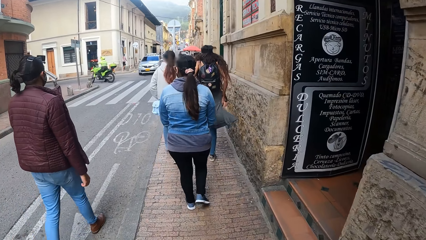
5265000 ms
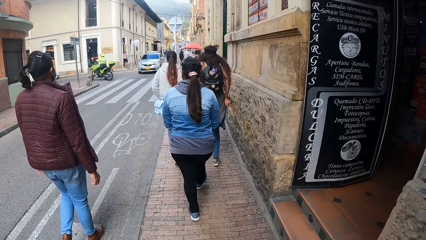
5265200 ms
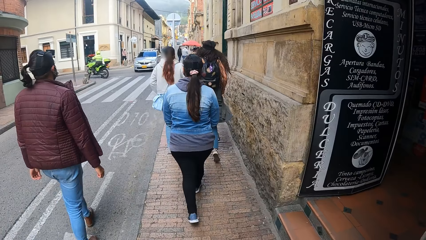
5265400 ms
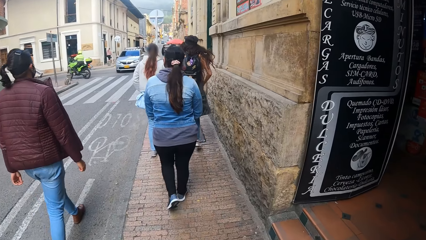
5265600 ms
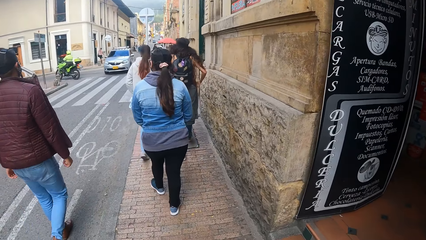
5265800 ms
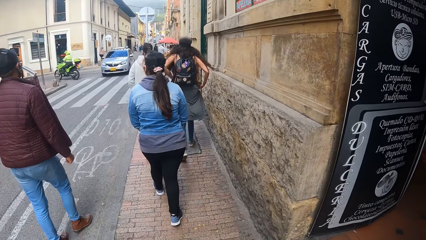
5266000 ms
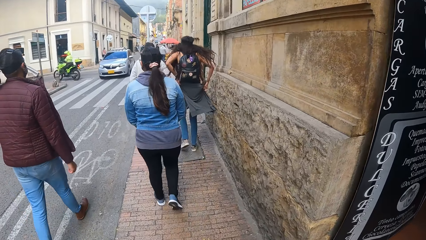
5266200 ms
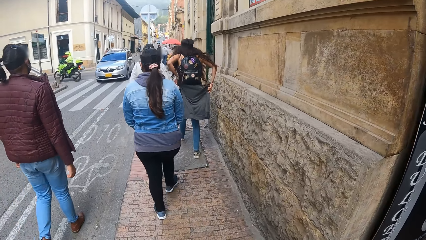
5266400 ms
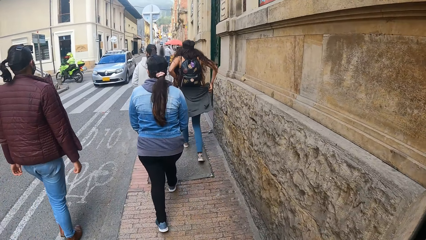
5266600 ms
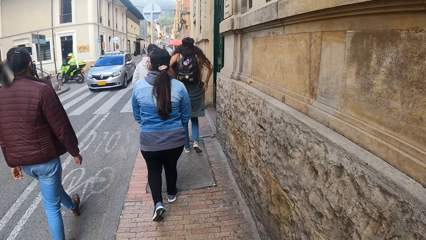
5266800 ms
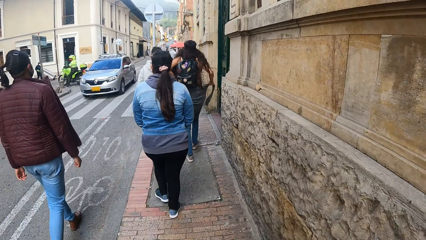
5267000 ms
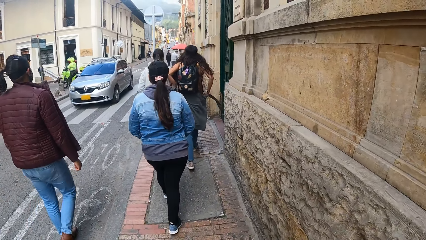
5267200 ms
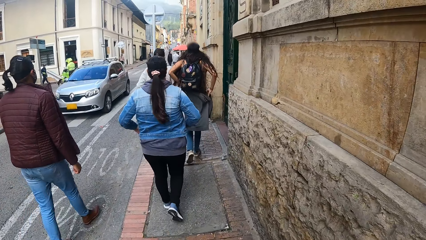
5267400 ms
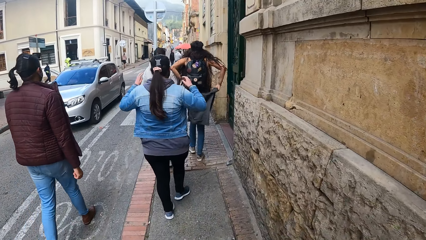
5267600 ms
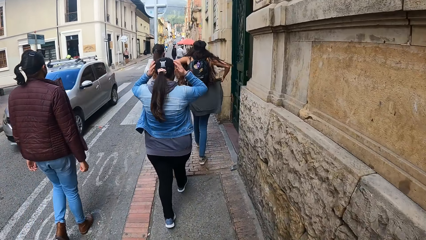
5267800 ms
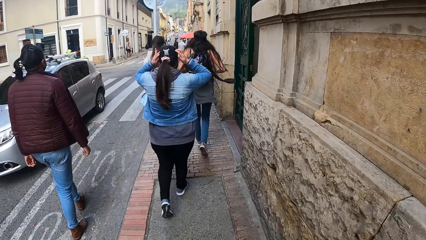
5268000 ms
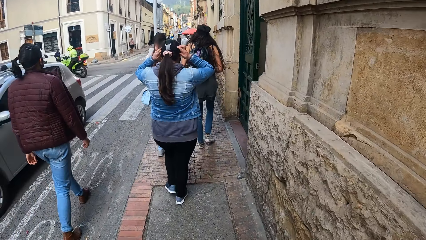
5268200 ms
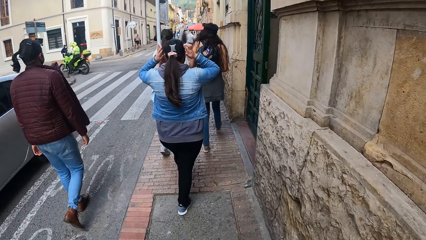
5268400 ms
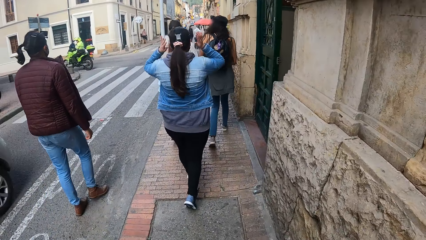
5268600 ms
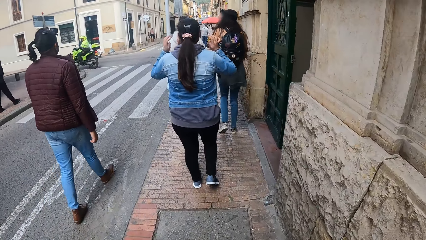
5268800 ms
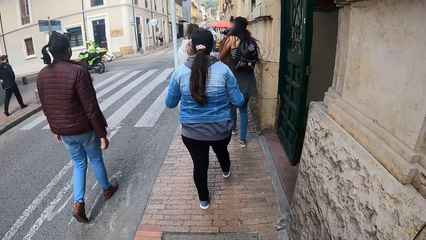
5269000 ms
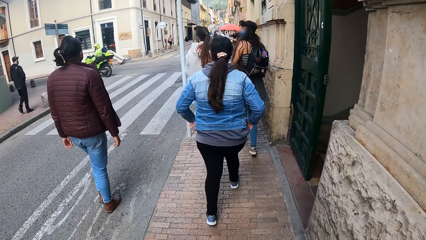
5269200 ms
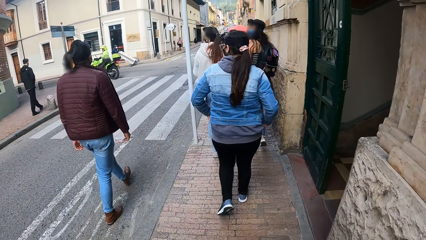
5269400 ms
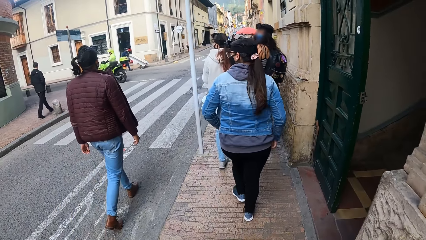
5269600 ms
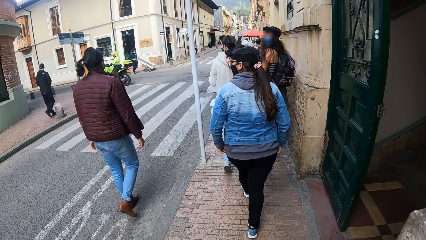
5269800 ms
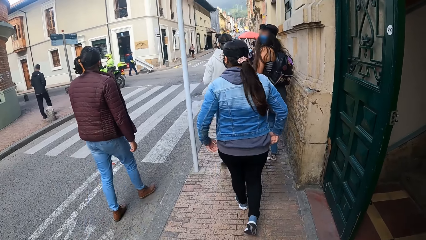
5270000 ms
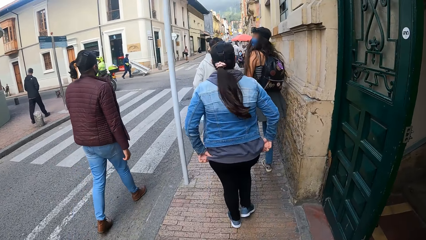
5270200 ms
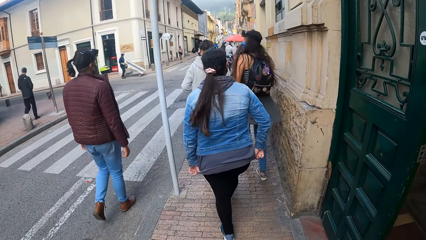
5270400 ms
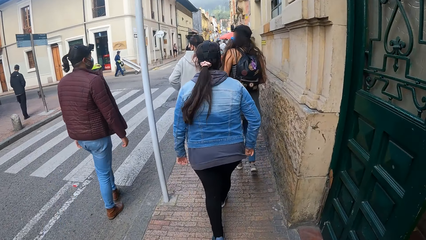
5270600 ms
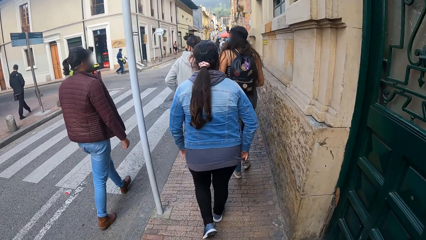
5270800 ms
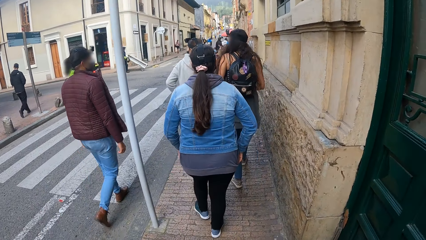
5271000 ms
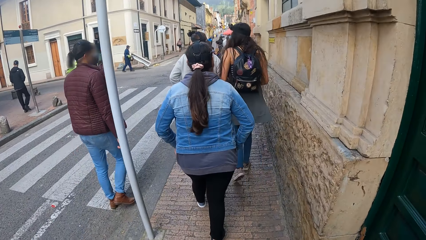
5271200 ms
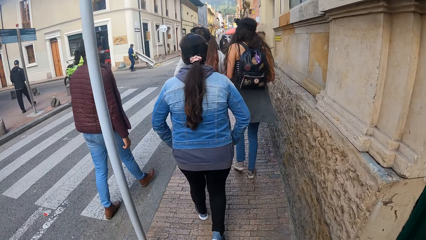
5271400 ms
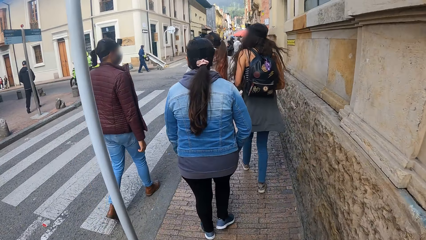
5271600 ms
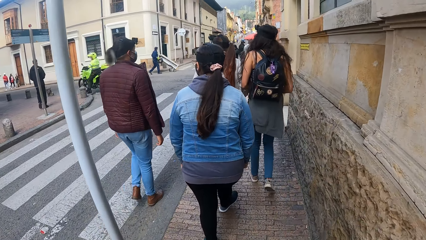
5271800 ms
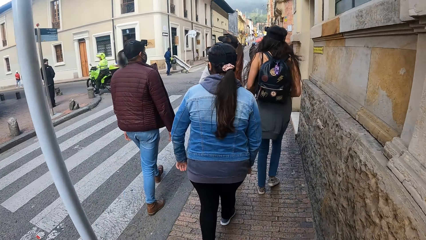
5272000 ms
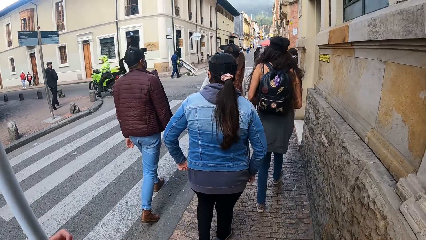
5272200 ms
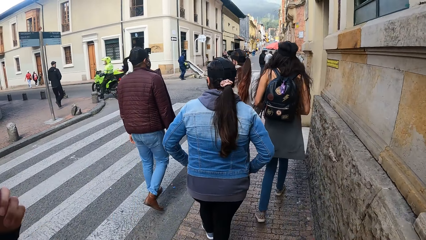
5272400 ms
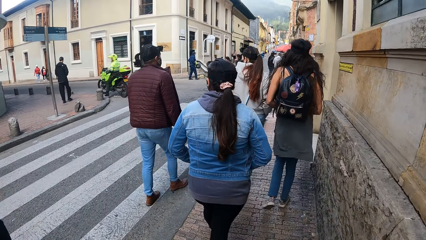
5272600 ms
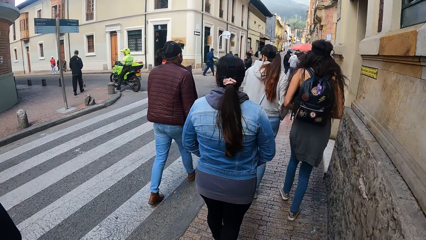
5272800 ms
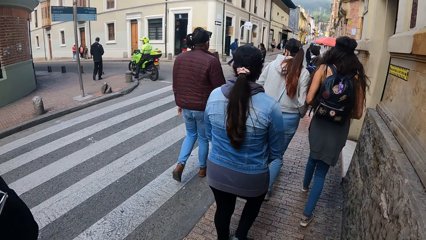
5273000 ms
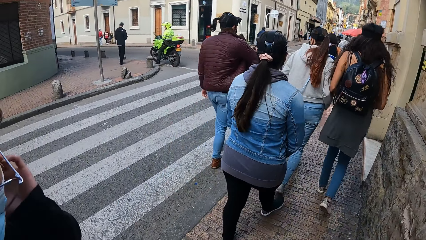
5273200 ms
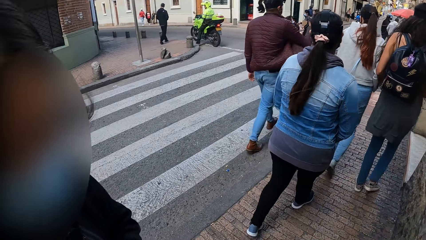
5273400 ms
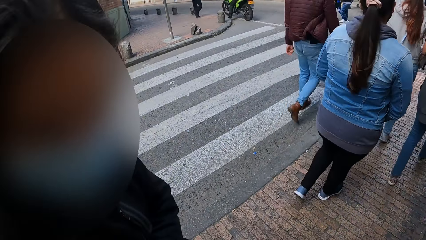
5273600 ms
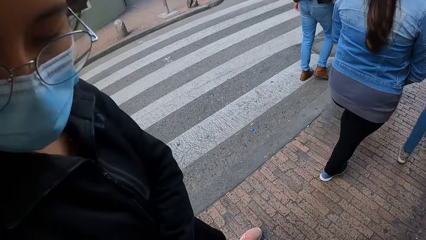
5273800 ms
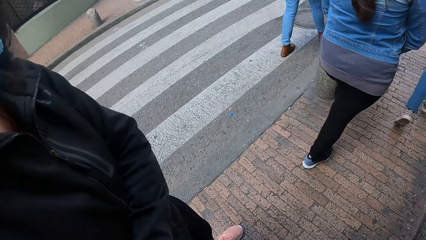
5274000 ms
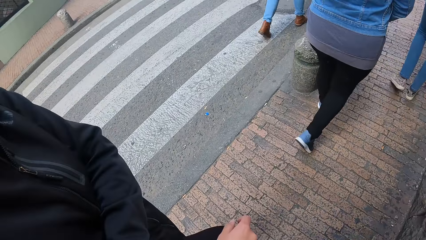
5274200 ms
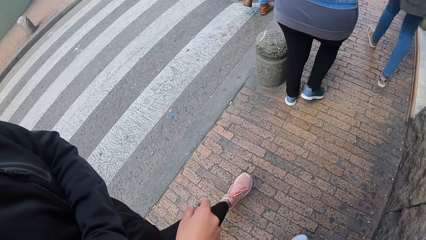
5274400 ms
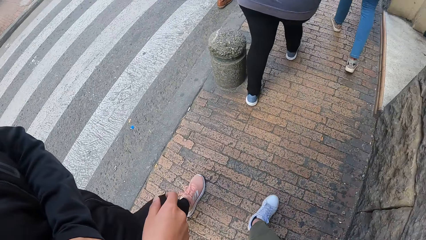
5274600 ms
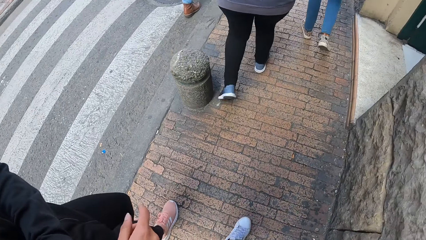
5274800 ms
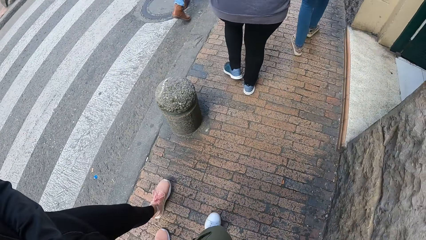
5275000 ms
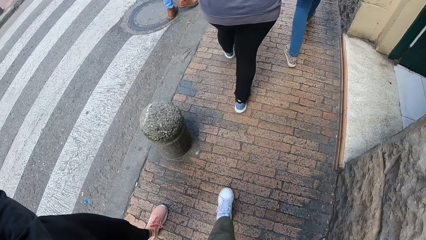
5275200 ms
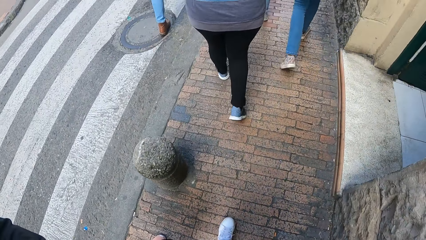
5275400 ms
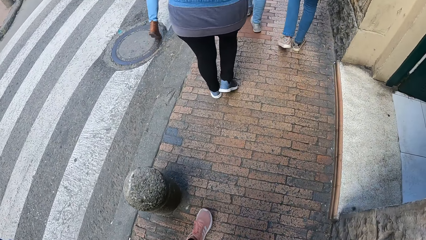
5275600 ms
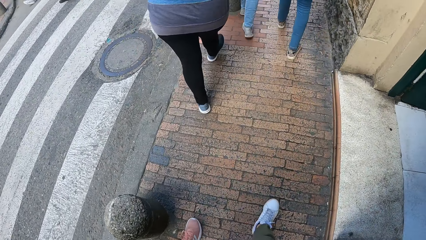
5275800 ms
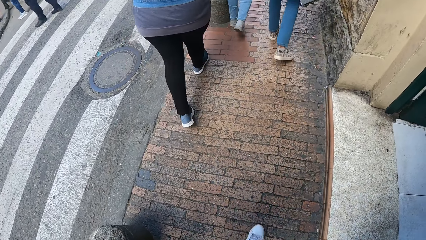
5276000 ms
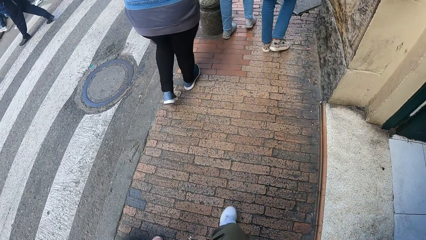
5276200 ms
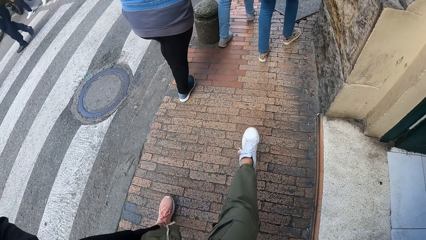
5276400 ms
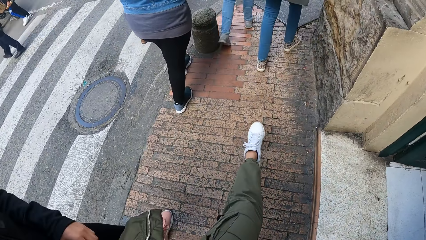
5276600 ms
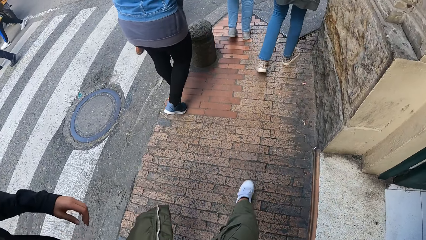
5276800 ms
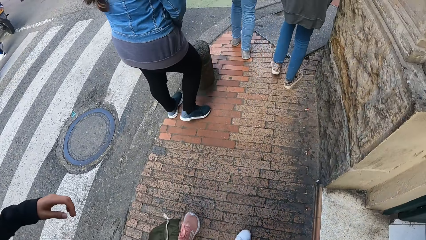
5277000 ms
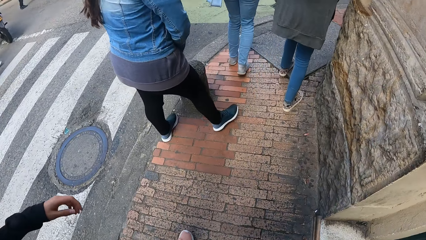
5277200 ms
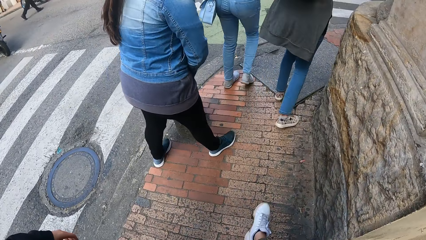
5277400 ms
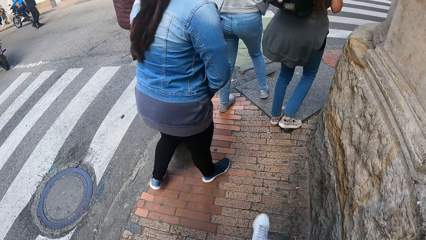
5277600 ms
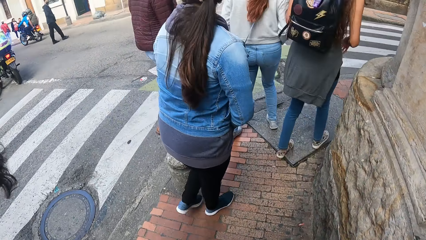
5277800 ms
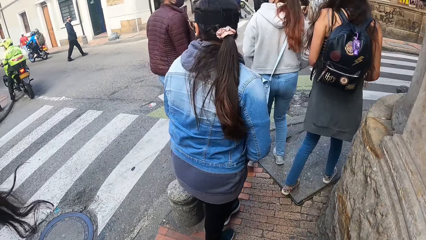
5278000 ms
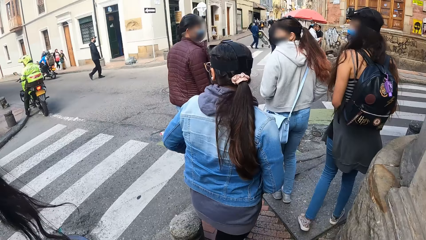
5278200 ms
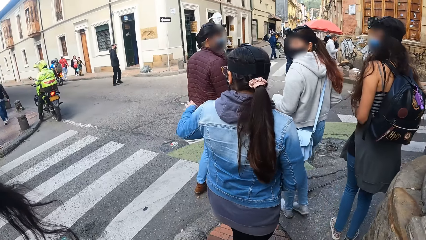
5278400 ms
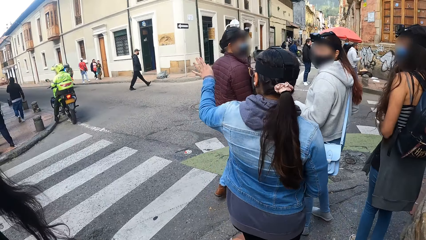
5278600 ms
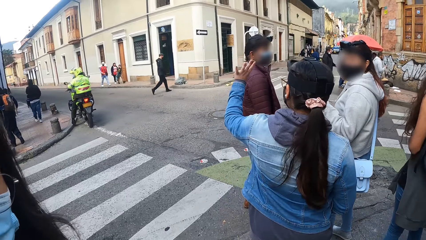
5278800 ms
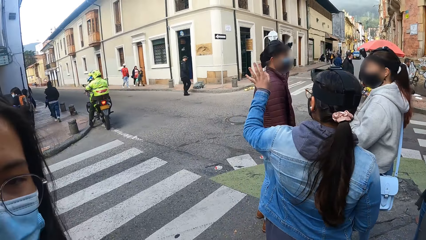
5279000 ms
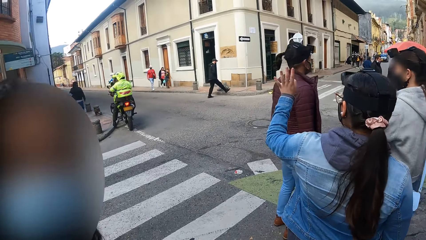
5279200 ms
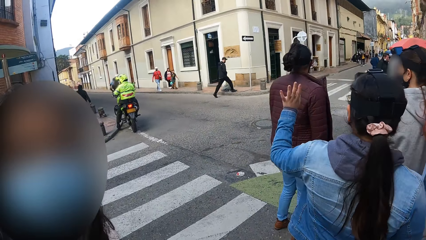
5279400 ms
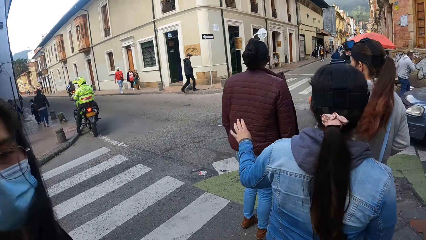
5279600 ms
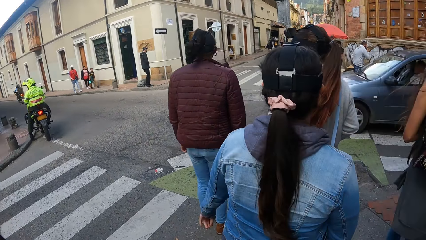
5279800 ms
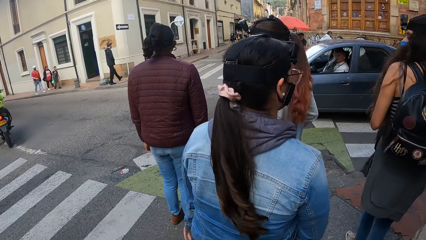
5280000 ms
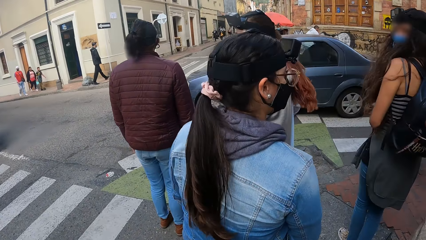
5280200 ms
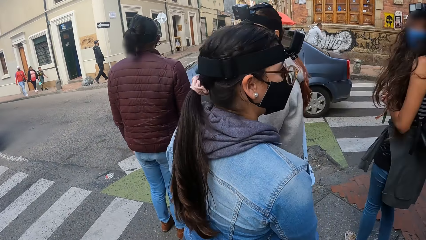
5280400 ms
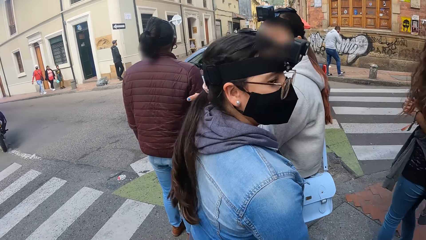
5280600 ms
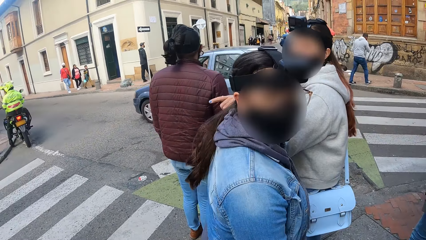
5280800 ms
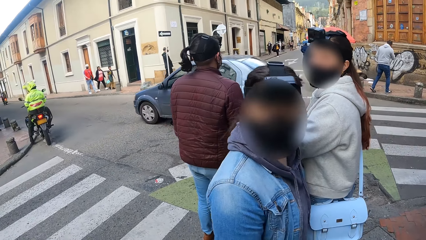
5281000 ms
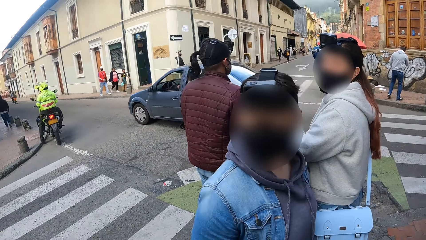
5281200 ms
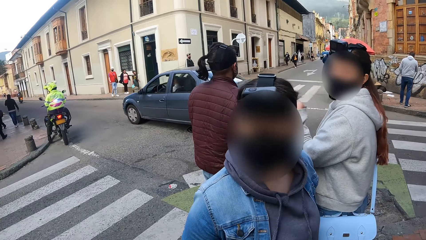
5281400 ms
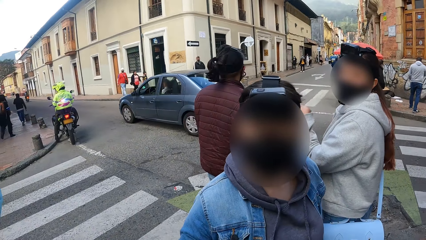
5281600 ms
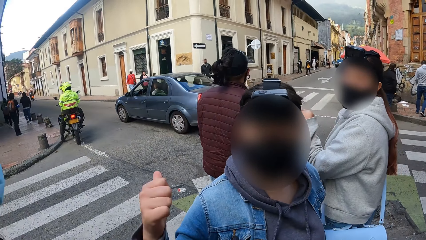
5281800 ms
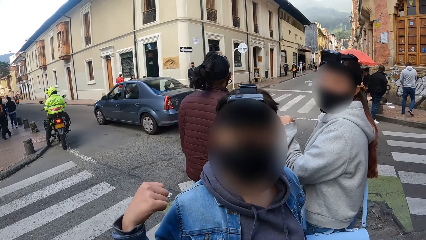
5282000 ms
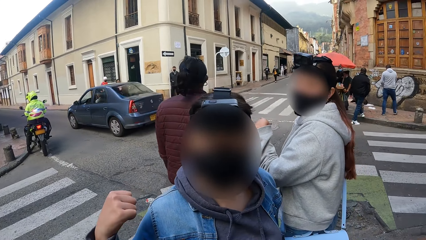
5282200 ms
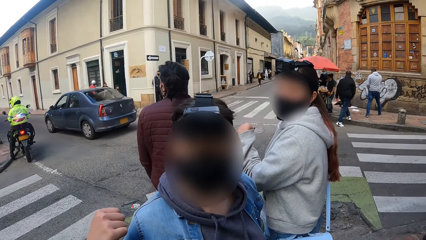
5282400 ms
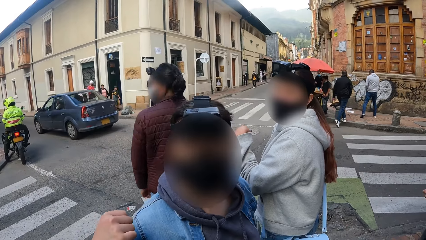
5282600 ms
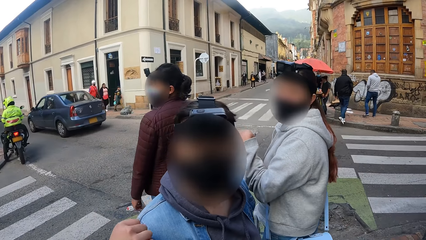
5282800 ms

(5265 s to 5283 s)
A car drives past the camera wearer. They interact with the woman. A car drives past them. The camera wearer interacts with another woman.
